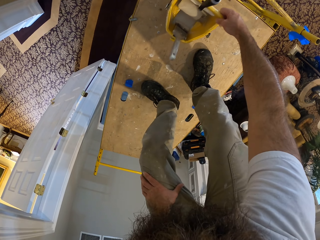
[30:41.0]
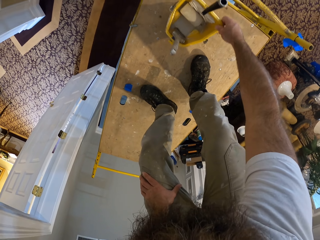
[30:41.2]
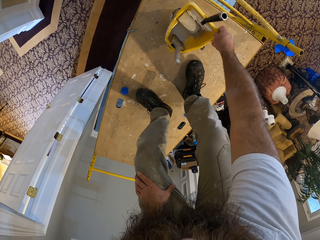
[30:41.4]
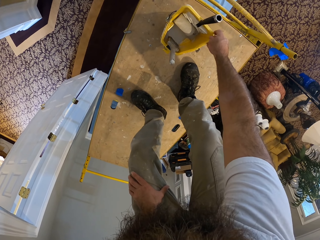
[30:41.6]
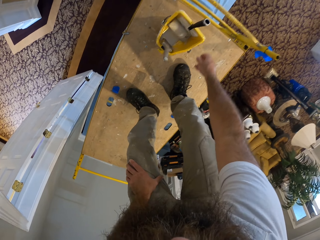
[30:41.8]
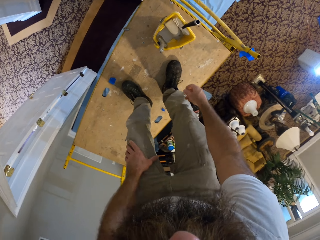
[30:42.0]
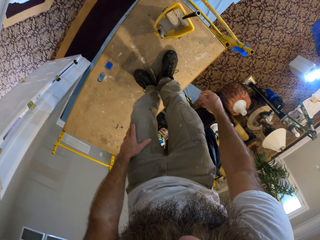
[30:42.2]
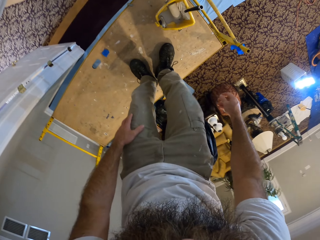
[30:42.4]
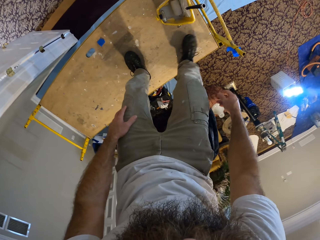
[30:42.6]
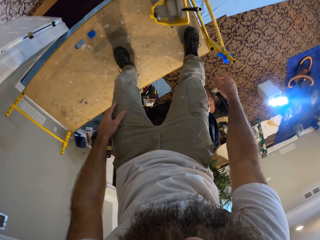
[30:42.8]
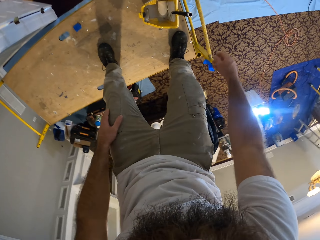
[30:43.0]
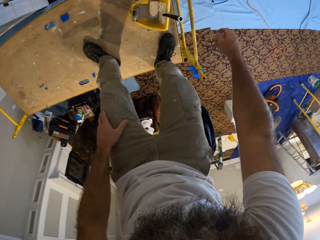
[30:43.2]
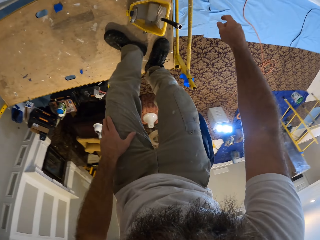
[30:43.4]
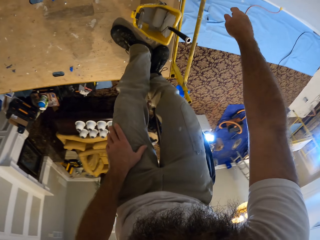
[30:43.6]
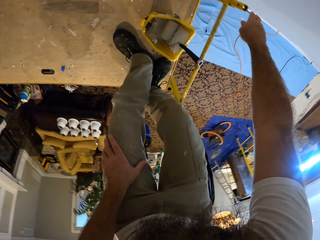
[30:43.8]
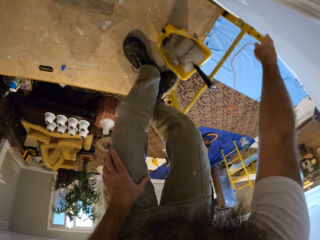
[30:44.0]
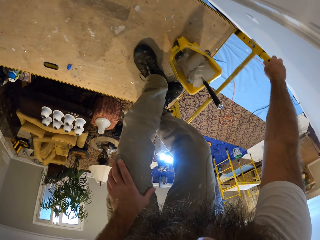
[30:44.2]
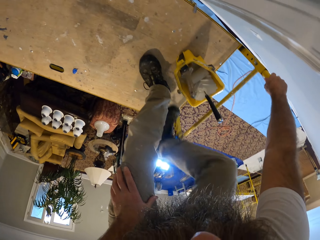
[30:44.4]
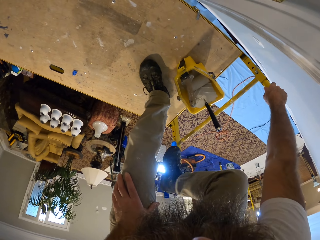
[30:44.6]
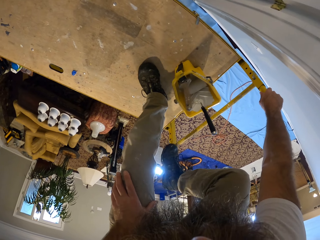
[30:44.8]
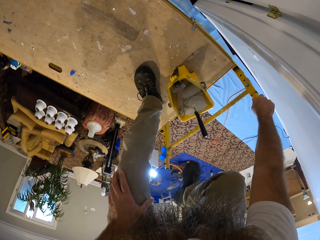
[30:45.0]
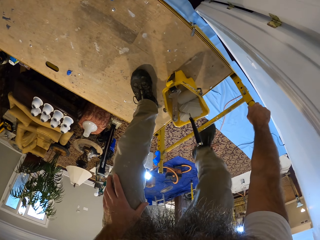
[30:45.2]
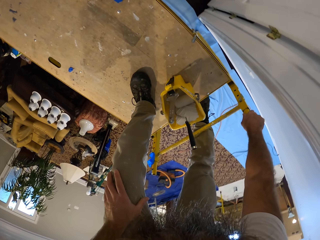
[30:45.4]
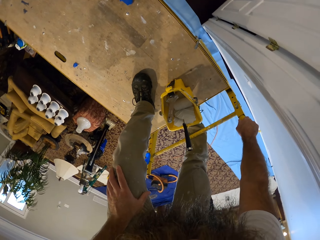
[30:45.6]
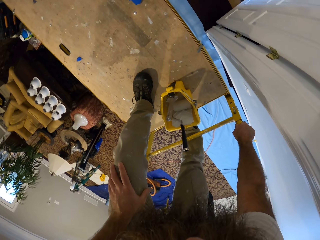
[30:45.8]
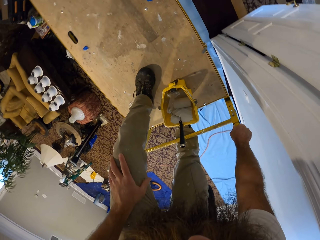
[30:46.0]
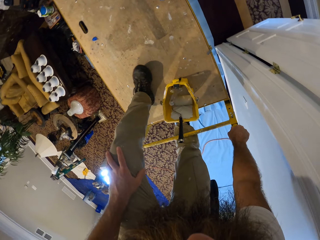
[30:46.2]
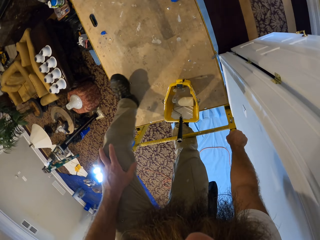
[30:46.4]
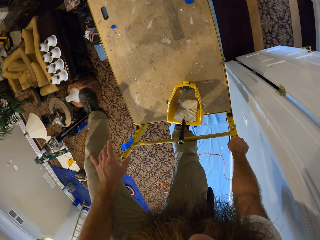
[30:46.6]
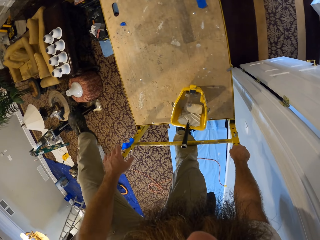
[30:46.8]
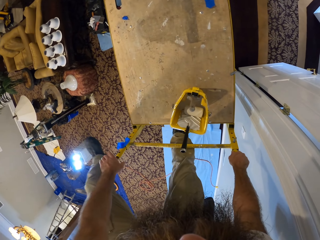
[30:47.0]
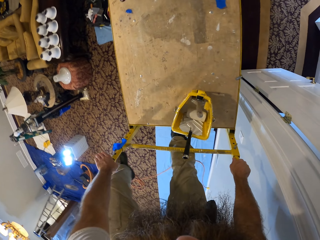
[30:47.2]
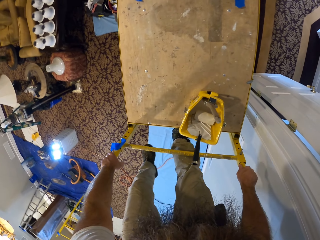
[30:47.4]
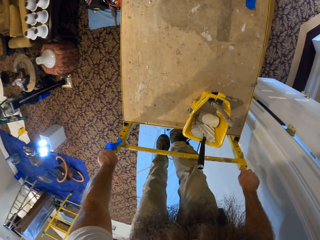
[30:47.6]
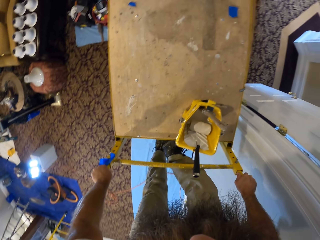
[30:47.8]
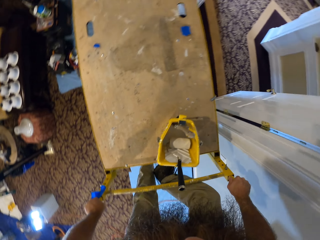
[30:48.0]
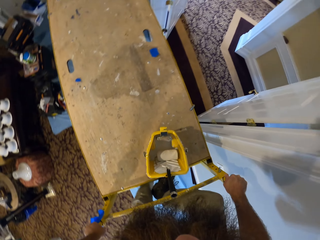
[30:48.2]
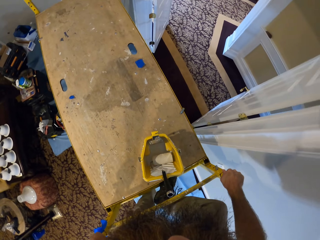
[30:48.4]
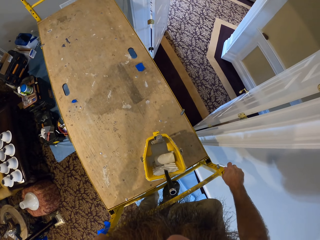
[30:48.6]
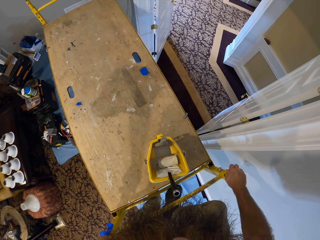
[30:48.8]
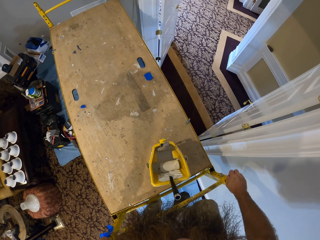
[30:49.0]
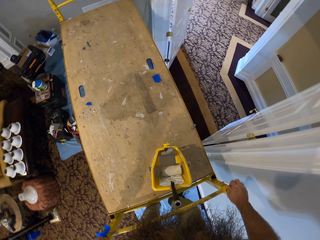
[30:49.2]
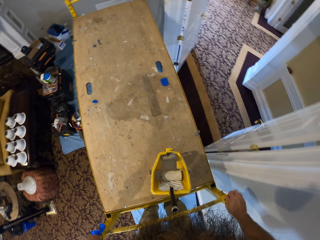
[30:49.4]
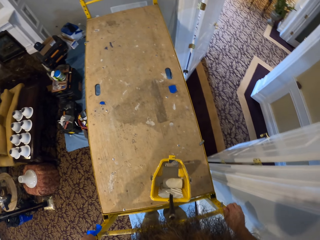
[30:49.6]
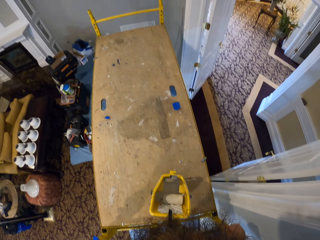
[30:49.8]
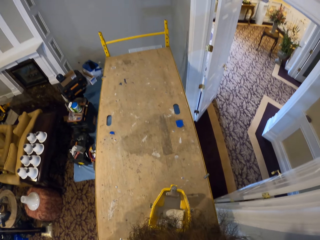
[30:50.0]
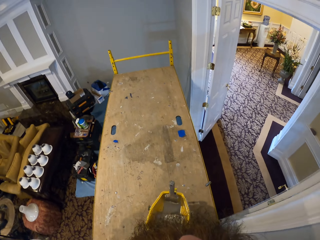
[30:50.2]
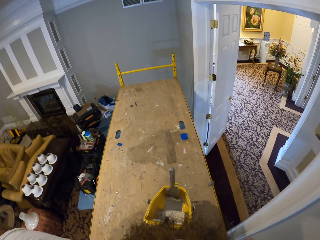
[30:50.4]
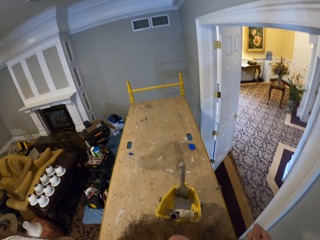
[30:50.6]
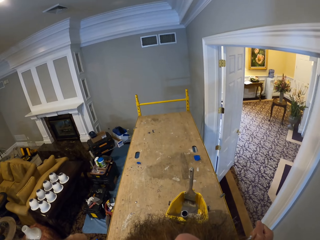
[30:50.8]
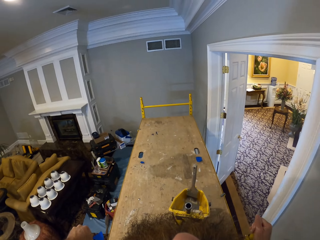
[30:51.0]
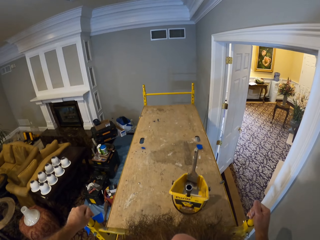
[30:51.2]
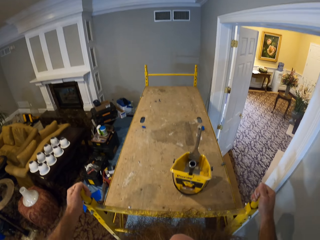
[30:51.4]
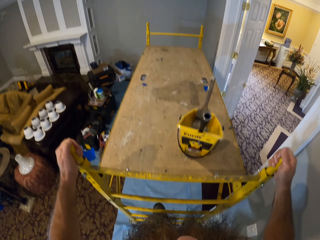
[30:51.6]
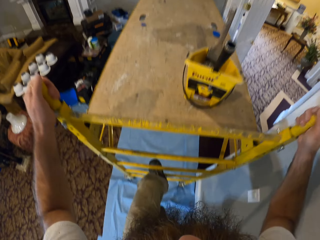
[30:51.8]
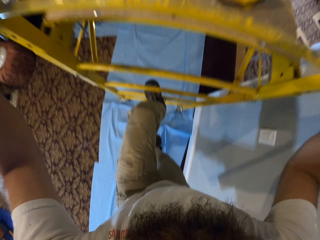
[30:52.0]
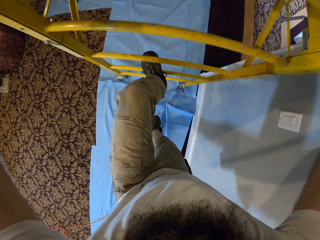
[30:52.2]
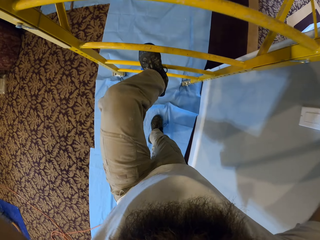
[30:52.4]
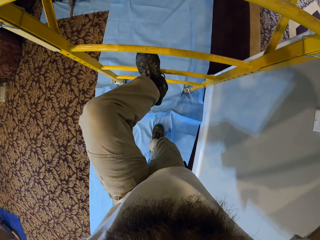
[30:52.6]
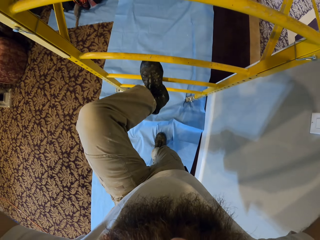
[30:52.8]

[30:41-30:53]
The camera wearer holds the scaffold's ladder with his right hand. He holds the scaffold's ladder with his left hand. He climbs down the scaffold's ladder.

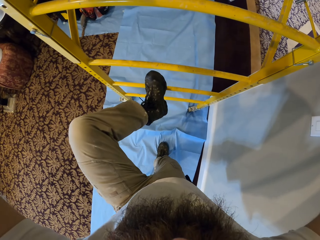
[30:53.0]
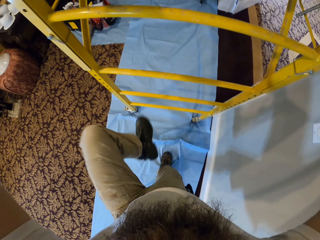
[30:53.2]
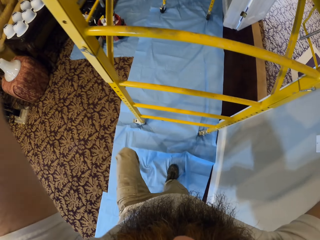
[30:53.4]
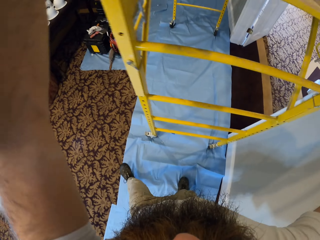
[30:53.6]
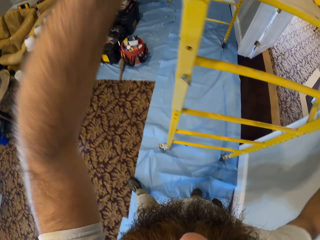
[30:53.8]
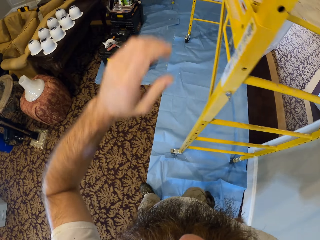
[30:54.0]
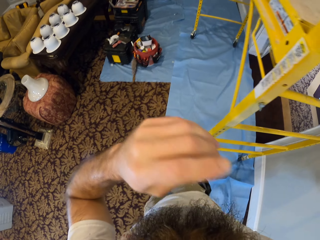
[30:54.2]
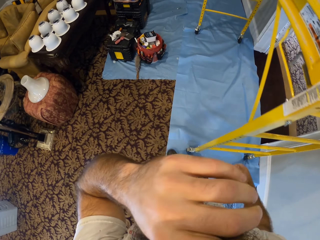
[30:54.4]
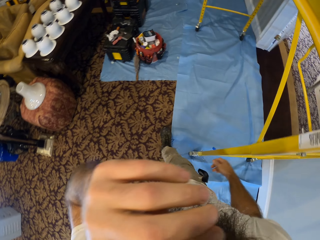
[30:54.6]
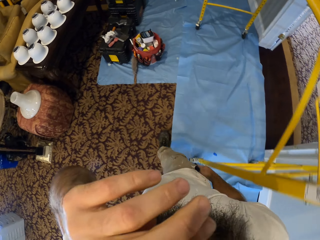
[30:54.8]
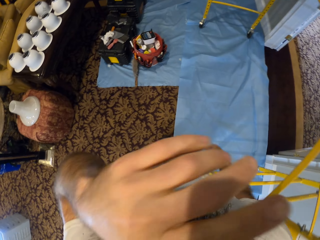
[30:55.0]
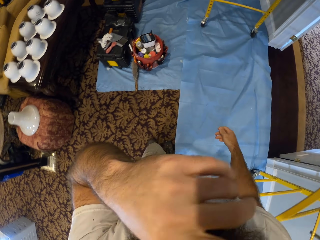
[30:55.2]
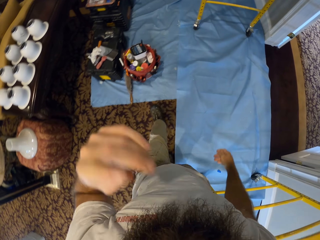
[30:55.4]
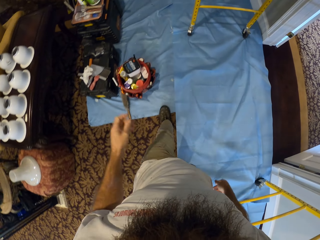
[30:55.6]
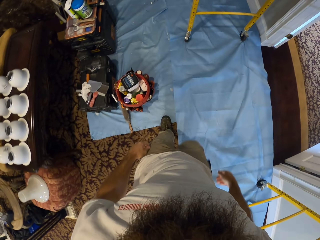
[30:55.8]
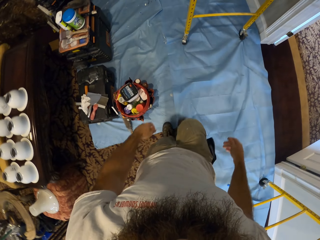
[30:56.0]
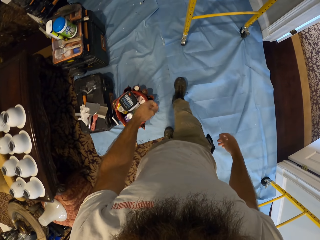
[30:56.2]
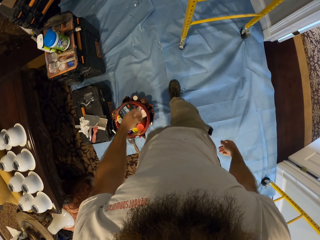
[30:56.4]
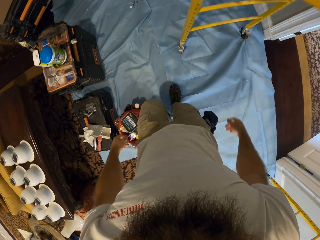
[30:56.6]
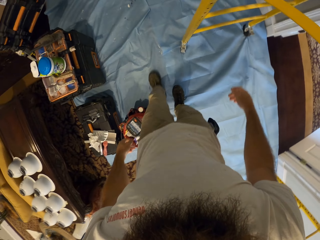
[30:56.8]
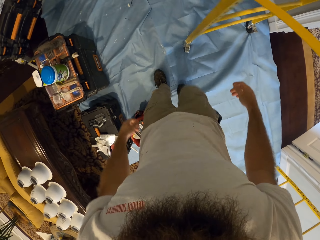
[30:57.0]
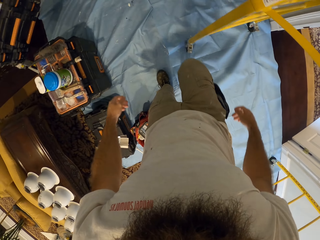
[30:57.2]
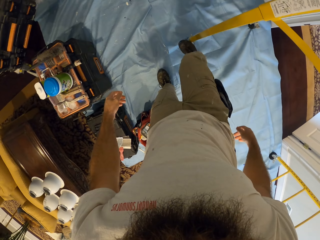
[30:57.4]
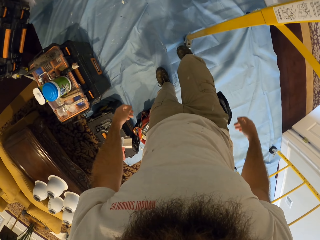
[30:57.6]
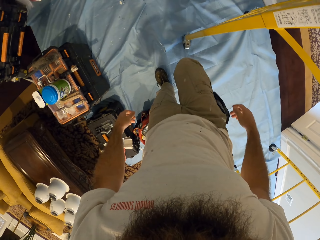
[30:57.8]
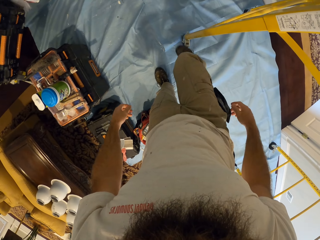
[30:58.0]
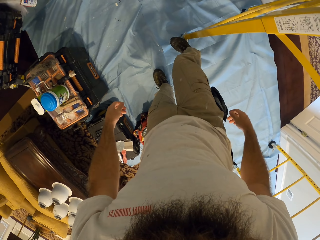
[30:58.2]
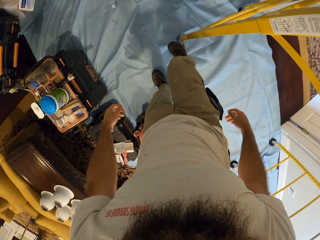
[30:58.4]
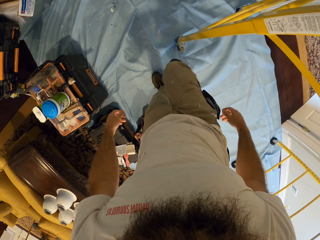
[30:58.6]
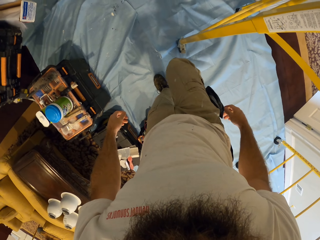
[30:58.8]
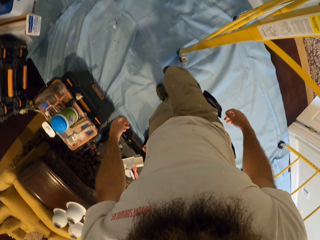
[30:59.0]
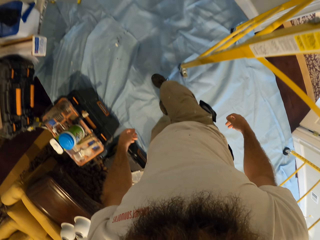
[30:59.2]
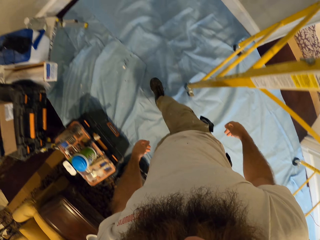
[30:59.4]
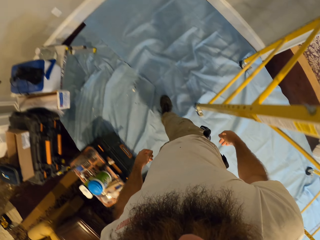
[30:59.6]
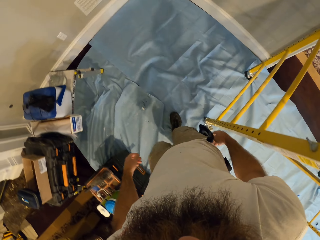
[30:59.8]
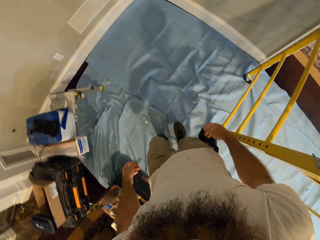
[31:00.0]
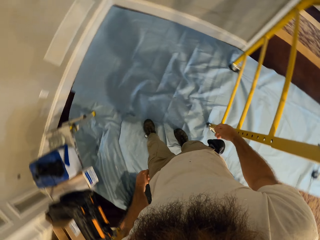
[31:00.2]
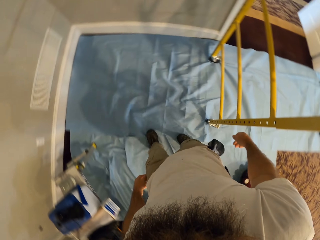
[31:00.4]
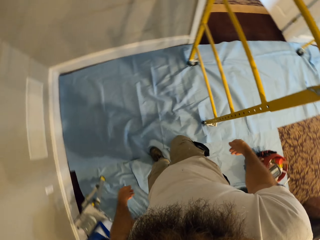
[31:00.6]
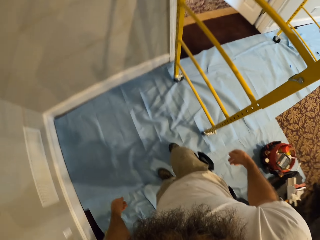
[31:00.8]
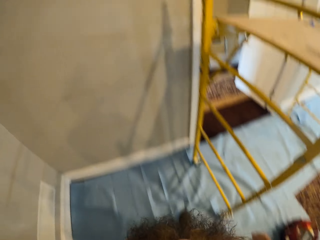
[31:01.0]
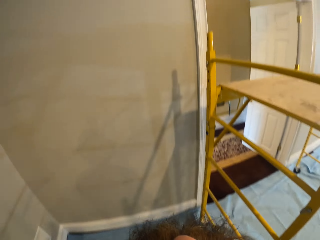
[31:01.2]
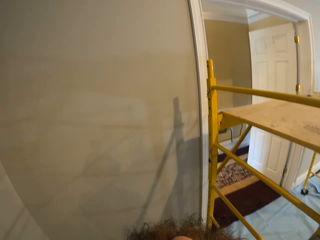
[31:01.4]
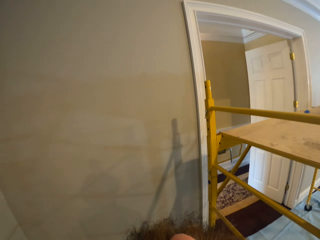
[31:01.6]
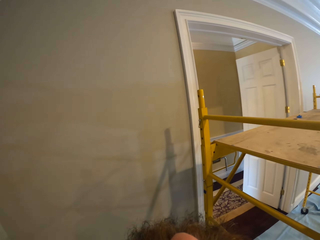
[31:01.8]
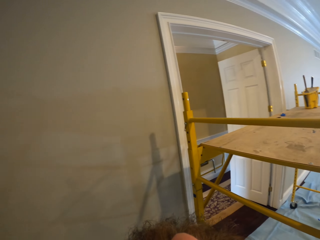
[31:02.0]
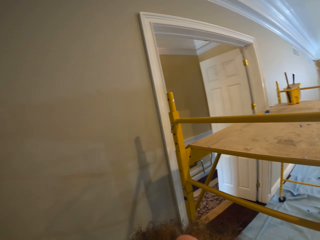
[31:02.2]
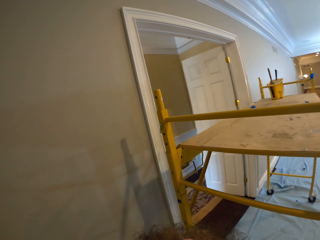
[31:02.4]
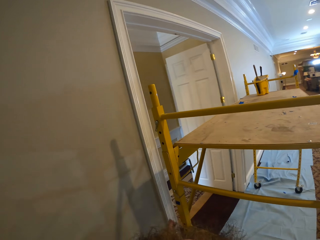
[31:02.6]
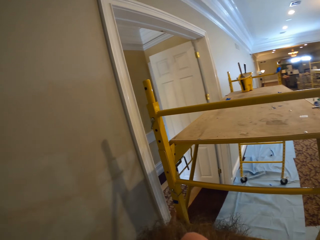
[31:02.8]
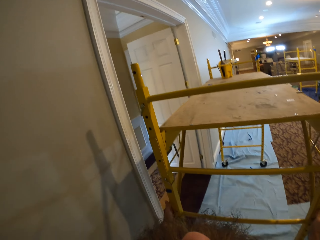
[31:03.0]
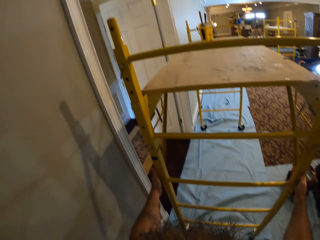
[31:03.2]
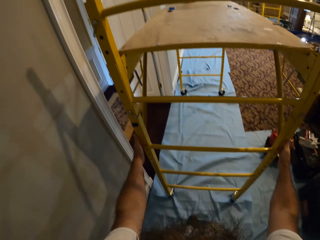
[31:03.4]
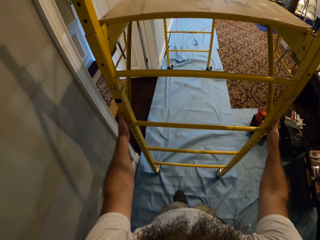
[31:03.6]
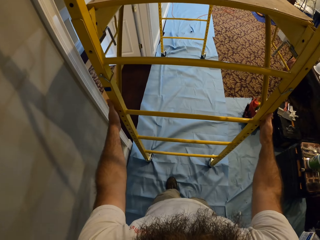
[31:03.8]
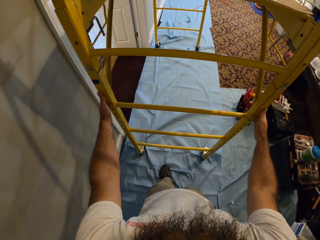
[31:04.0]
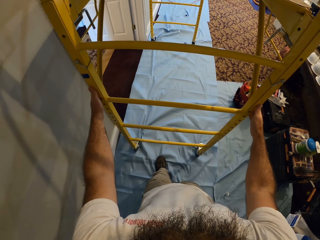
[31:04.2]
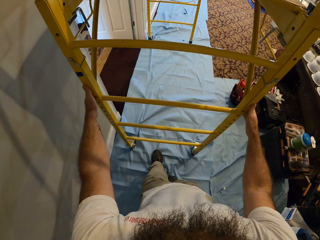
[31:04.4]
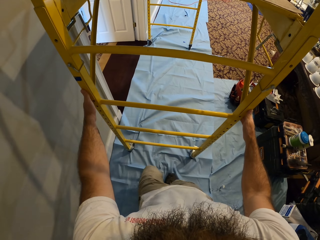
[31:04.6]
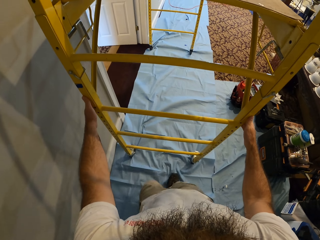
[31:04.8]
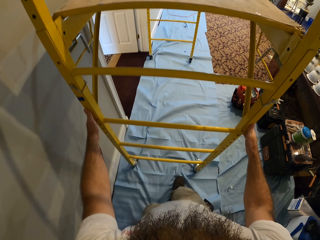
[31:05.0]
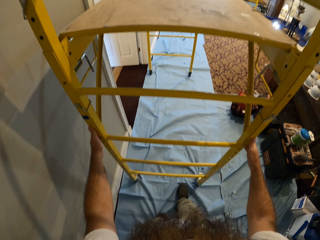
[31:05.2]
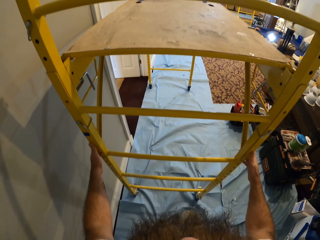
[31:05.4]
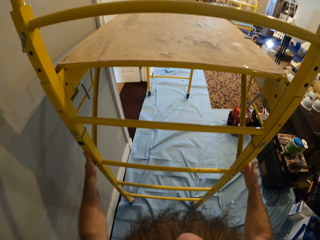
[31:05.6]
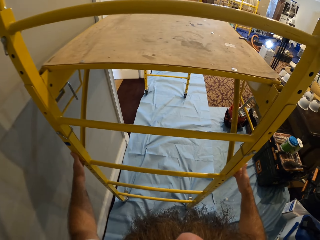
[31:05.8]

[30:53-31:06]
The camera wearer touches his face with his left hand. He walks away. He adjusts the scaffold's base lift with his right foot. He moves the scaffold on the ground with both hands towards the wall.
